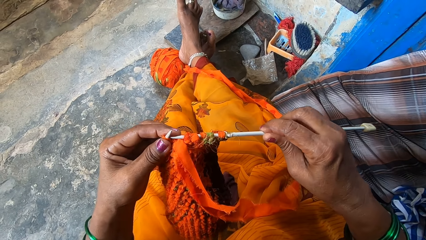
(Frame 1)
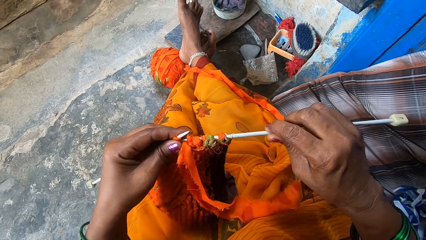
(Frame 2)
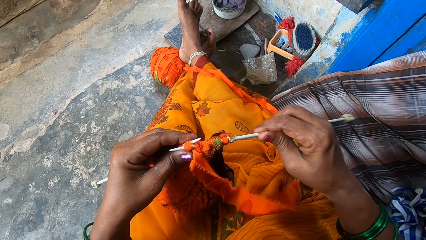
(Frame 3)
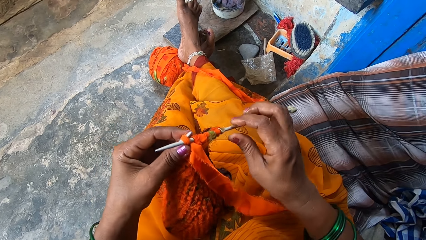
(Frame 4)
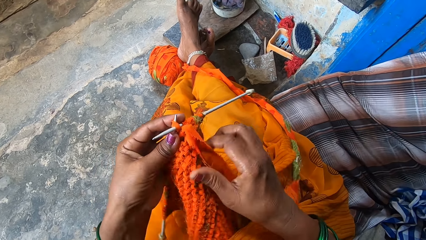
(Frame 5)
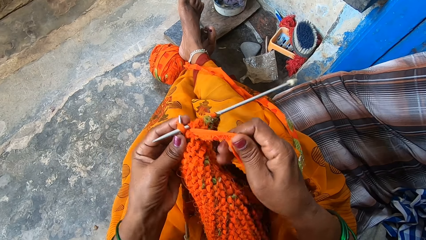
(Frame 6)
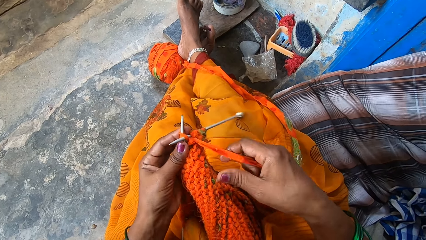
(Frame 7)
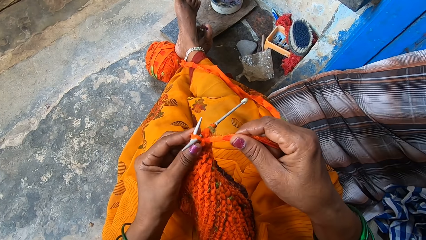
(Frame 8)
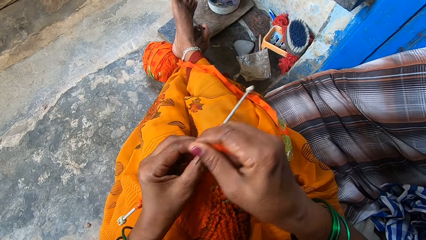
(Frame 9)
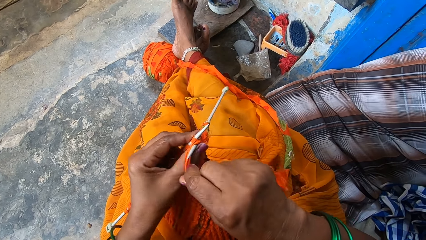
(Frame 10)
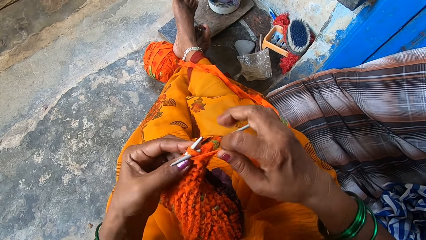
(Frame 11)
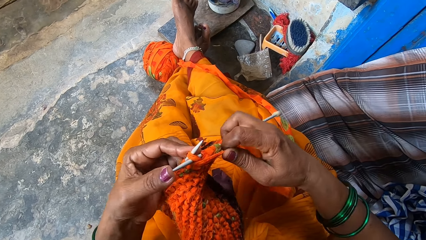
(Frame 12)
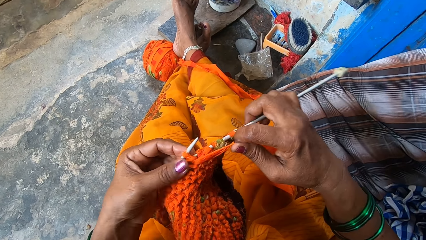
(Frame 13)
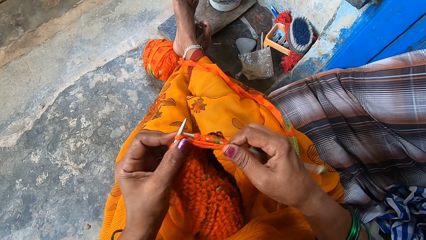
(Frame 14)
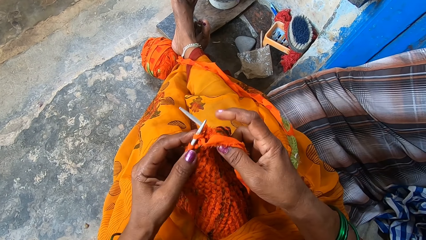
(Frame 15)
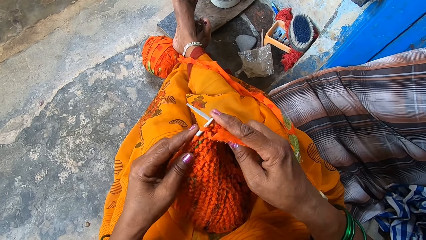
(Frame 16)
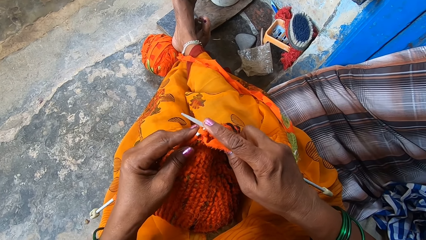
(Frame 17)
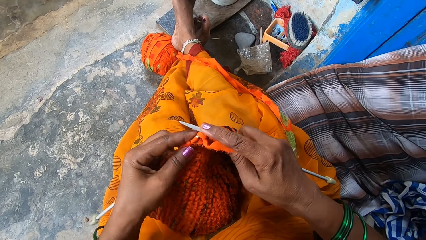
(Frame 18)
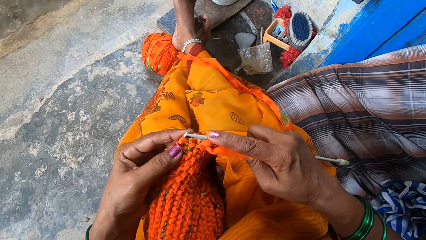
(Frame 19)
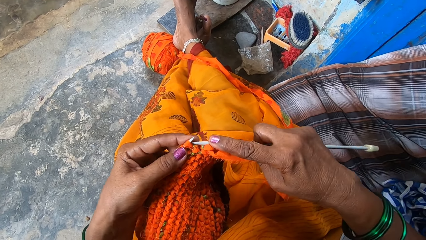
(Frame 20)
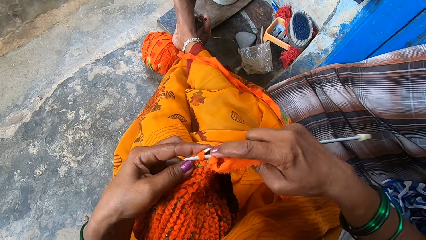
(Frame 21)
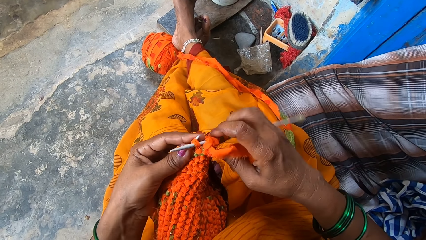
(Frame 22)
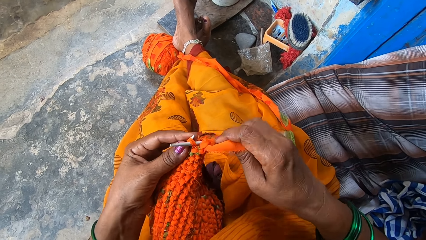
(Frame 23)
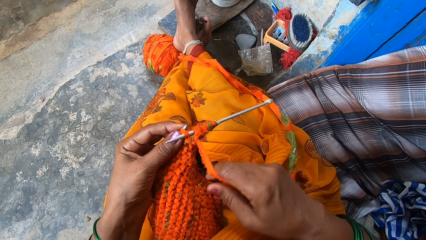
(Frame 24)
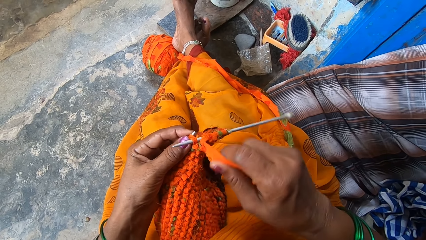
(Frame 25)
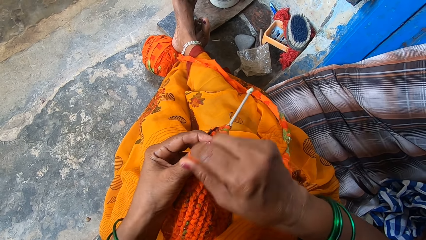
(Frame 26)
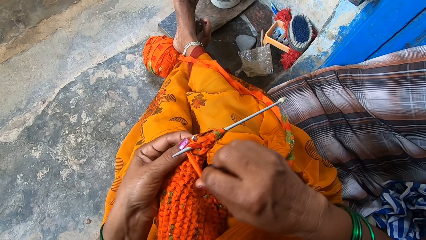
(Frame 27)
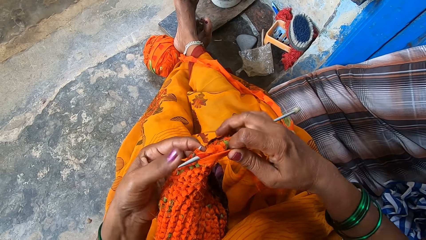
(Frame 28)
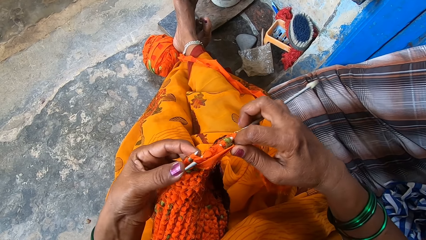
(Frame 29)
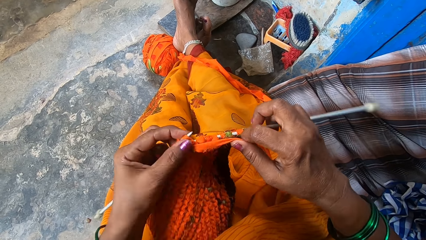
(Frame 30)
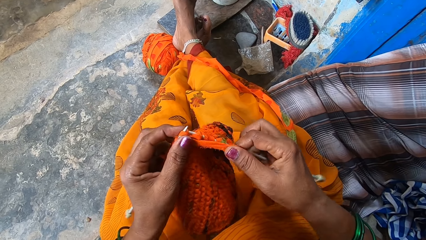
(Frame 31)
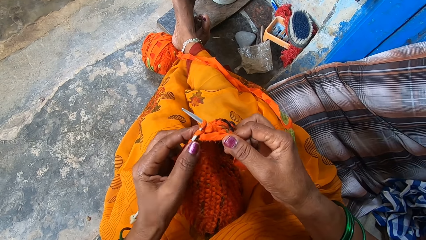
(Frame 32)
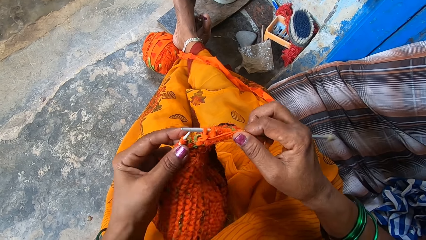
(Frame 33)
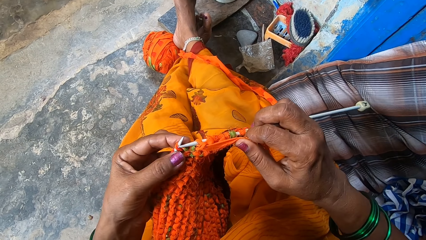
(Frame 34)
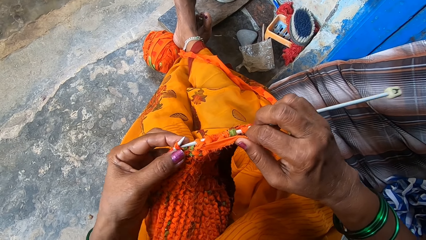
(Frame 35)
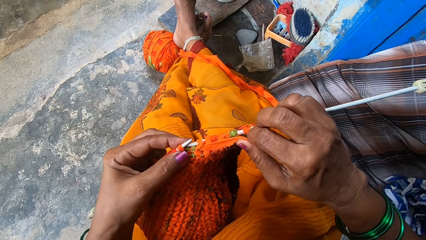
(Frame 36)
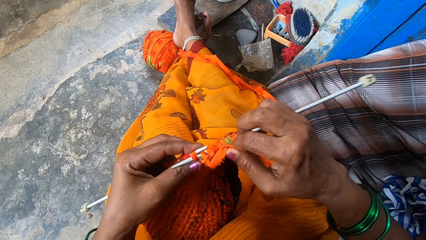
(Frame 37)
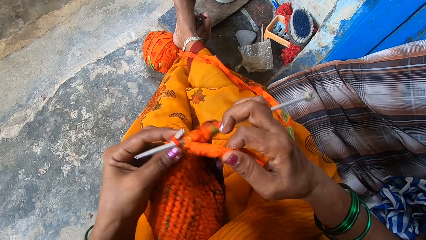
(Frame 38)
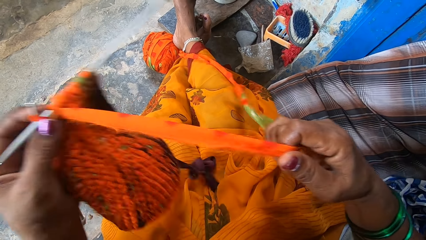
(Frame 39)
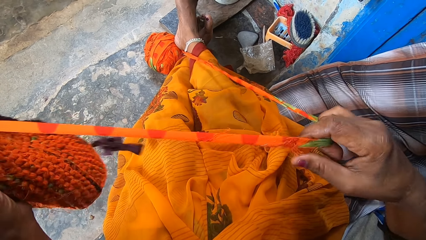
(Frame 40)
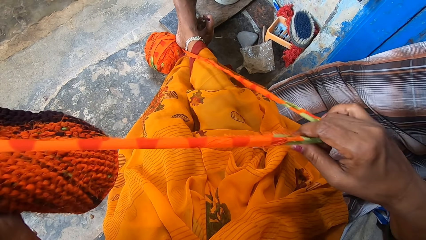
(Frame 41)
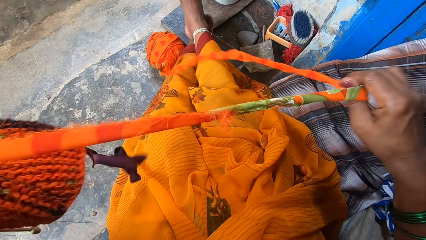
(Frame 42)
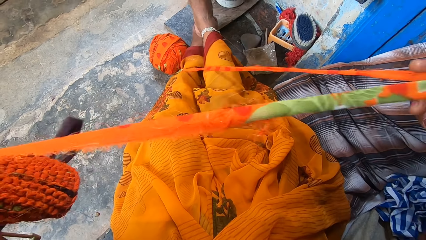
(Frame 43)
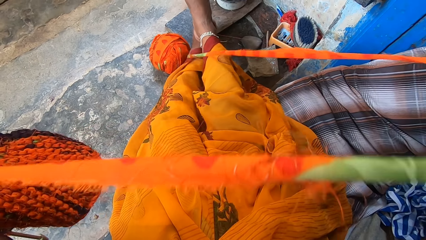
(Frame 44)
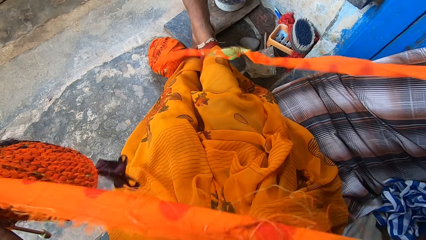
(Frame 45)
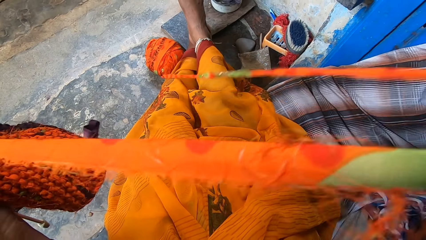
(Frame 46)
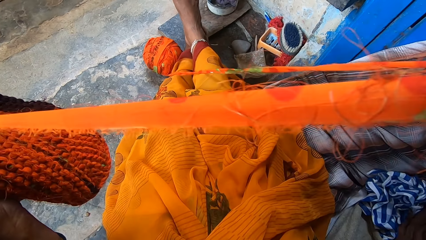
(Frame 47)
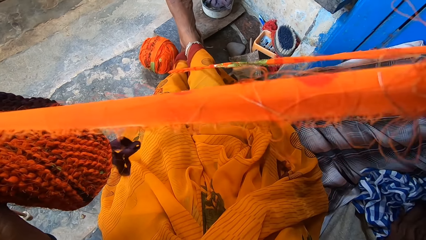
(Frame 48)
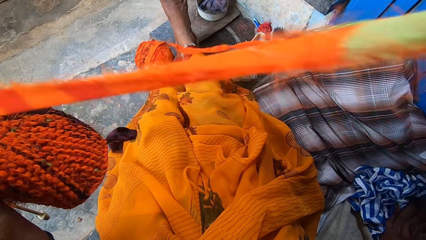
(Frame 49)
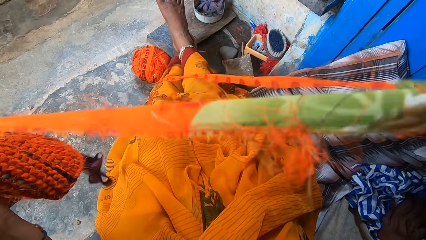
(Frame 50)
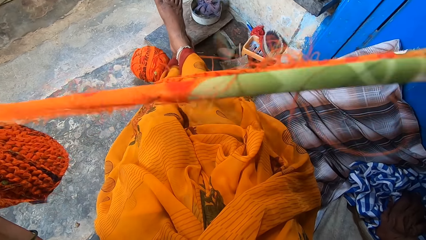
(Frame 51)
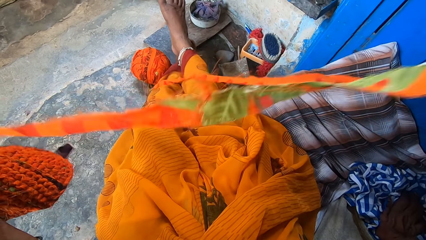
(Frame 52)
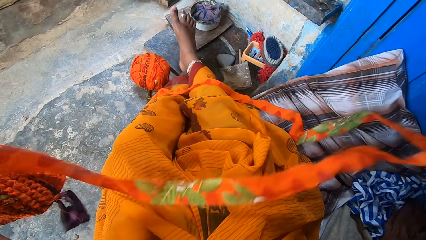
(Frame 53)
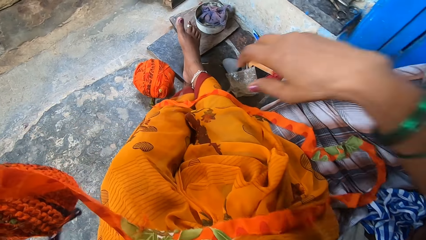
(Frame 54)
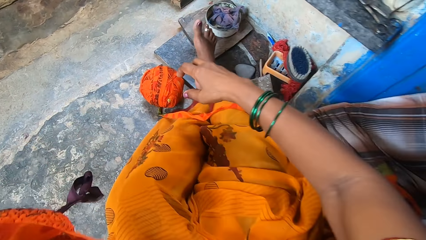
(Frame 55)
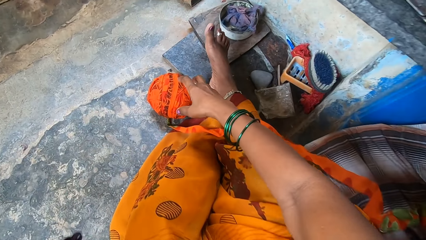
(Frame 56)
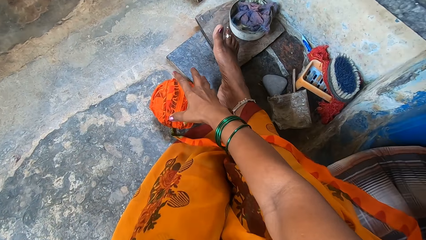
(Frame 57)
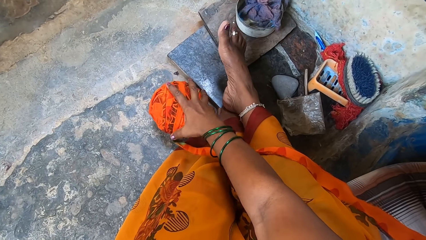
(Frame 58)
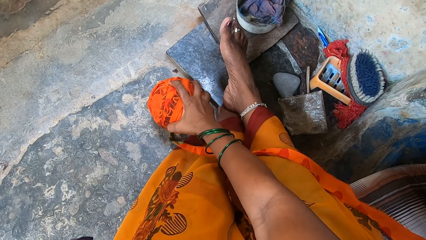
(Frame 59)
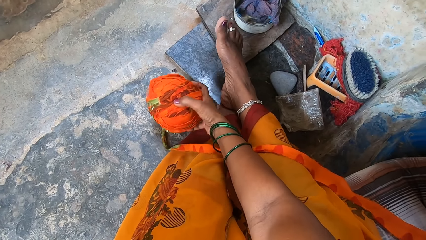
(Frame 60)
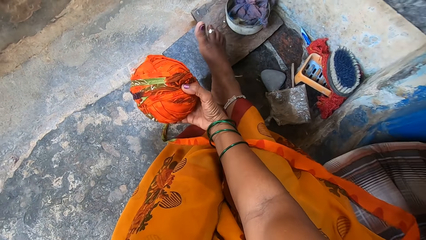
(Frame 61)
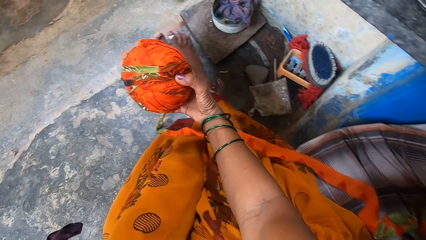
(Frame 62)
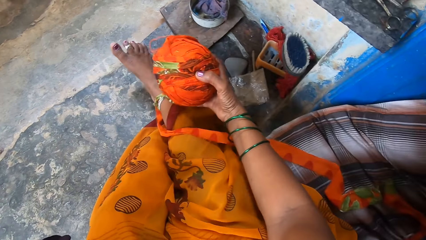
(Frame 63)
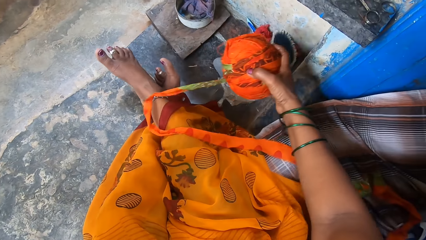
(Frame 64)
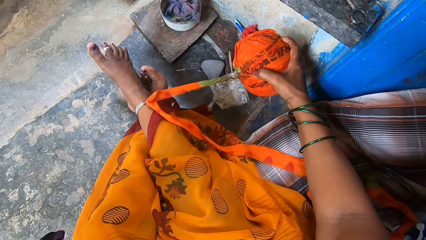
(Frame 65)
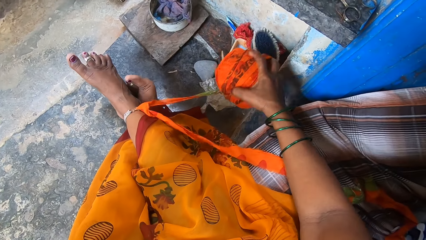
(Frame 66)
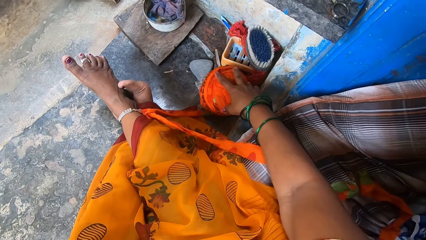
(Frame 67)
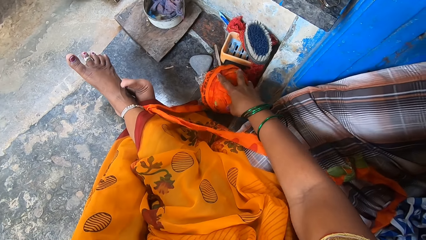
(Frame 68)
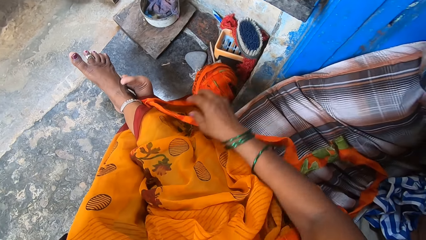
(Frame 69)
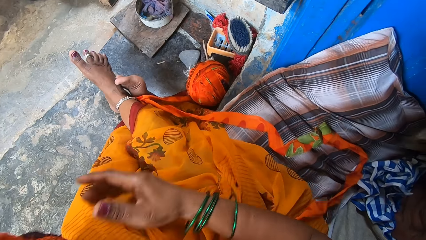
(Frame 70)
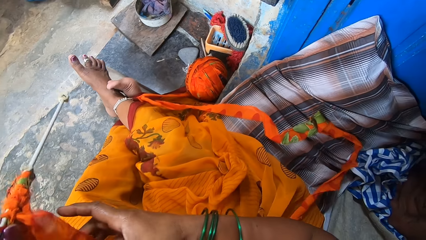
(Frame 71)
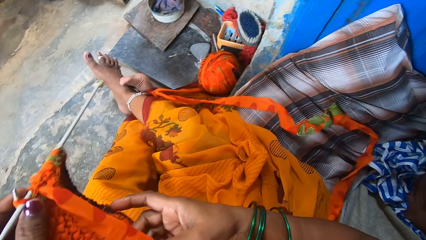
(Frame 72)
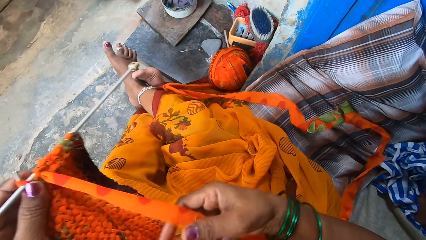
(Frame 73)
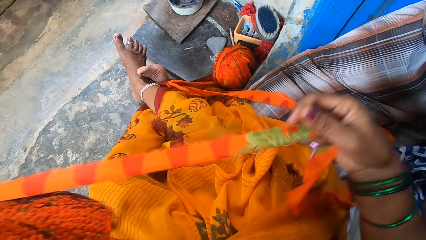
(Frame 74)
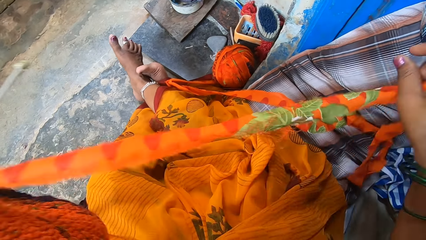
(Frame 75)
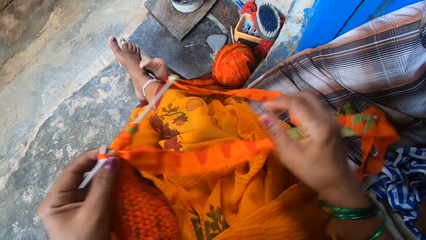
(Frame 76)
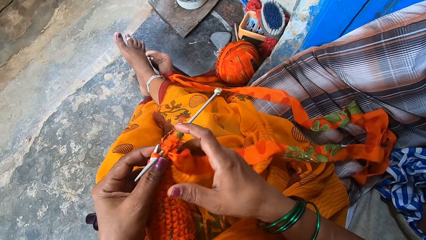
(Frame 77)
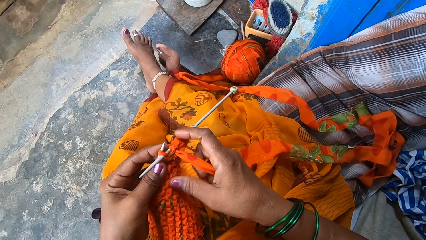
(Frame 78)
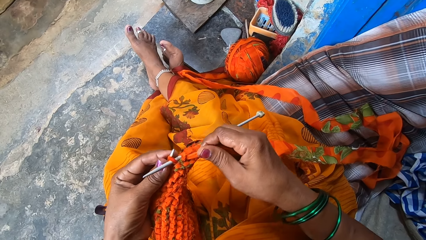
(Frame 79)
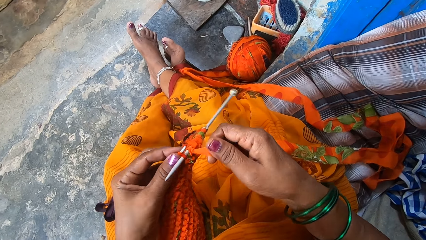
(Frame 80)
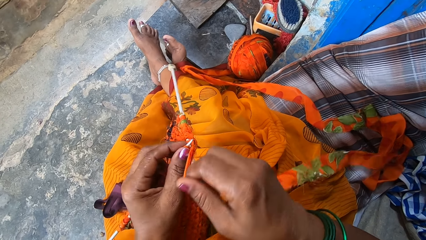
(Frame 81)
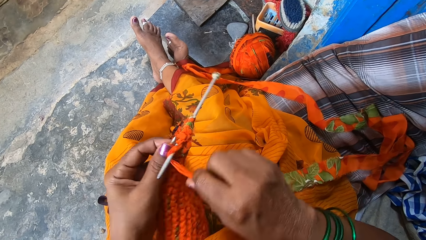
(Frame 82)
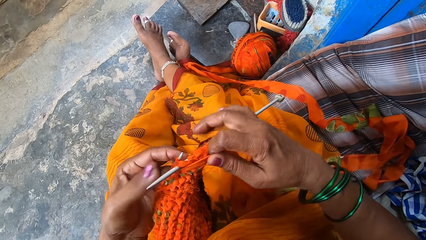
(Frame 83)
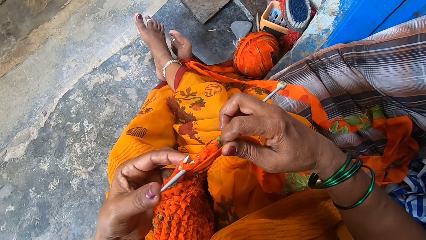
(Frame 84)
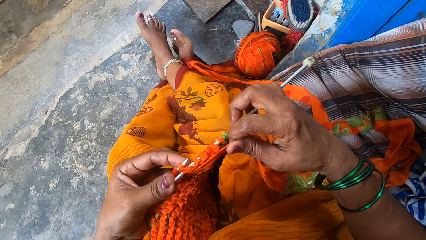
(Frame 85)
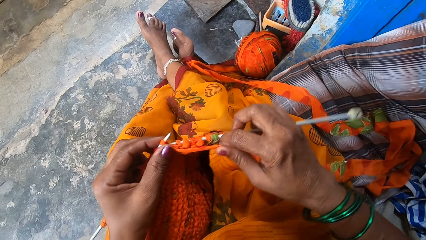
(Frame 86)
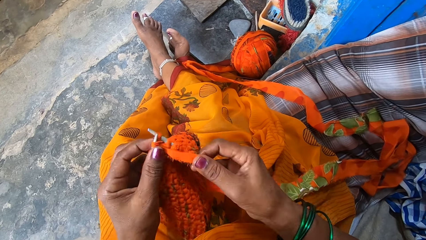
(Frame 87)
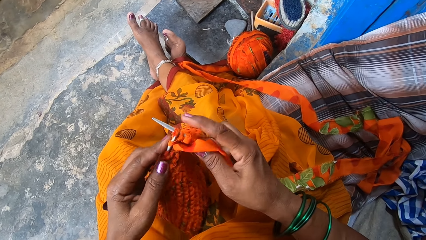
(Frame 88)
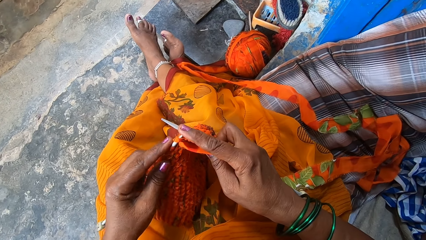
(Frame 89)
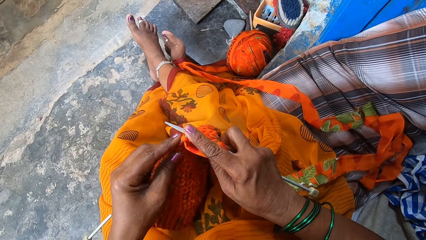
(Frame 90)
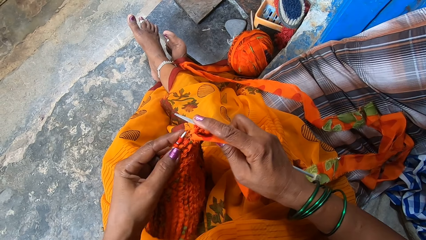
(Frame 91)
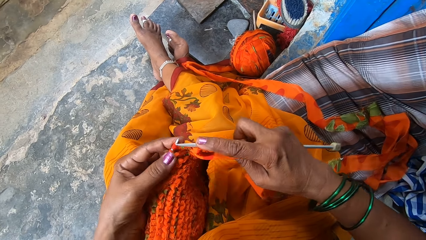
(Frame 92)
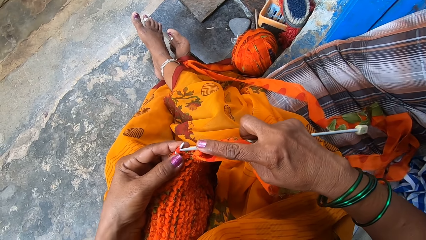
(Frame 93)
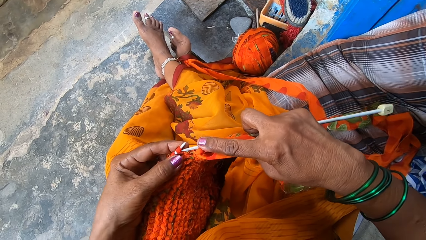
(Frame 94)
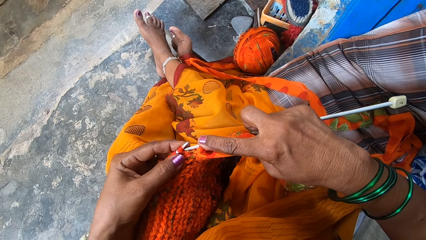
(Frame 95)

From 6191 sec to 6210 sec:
The camera wearer knits the fabrics with the knitting needles. She straightens a piece of cloth and pulls out more fabrics. She picks up the lumped fabrics on the floor. She drops the fabrics closer to her right leg. She straightens the piece of cloth and pulls out more fabrics. She knits the fabrics with the knitting needles.
